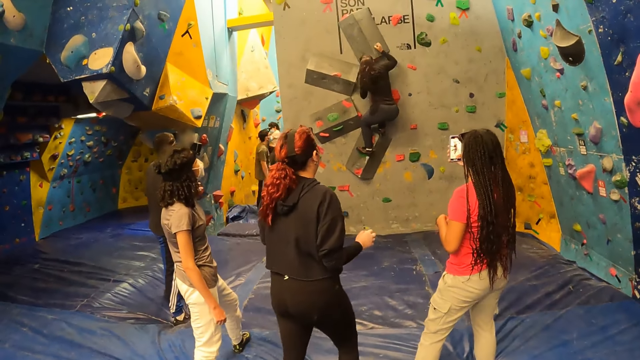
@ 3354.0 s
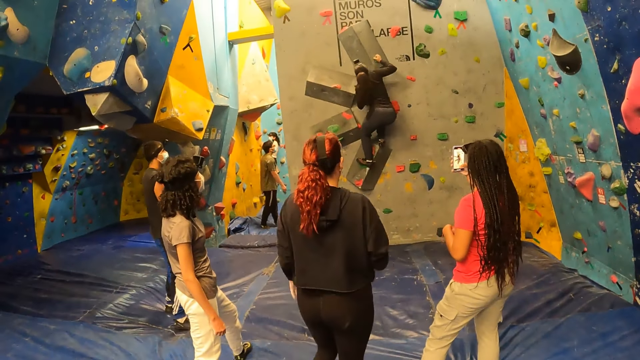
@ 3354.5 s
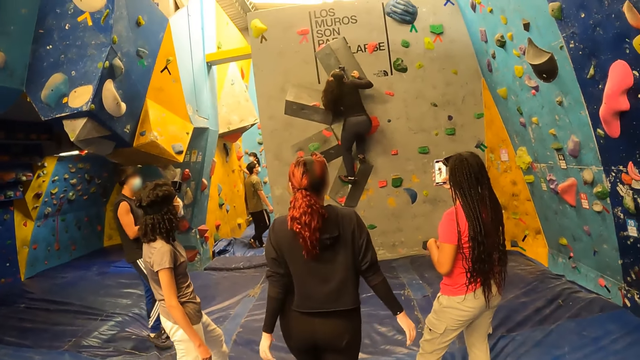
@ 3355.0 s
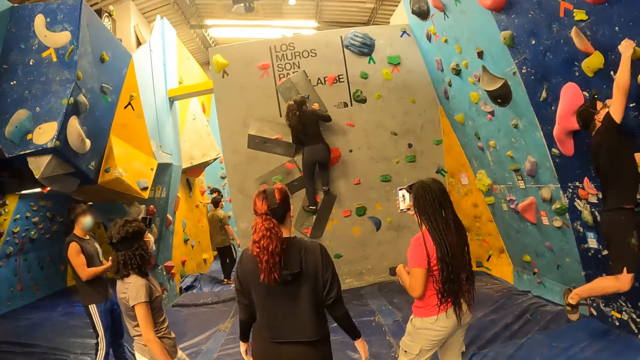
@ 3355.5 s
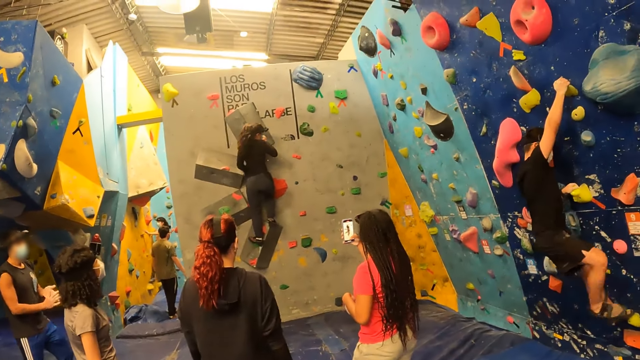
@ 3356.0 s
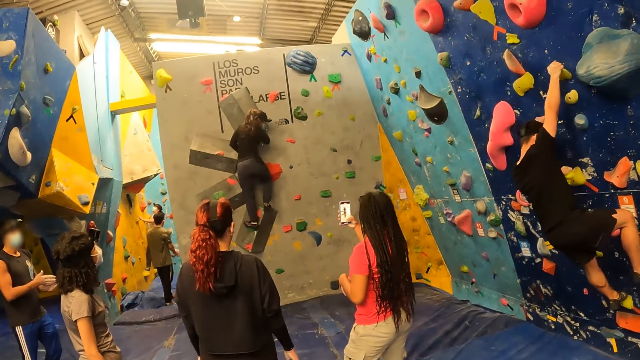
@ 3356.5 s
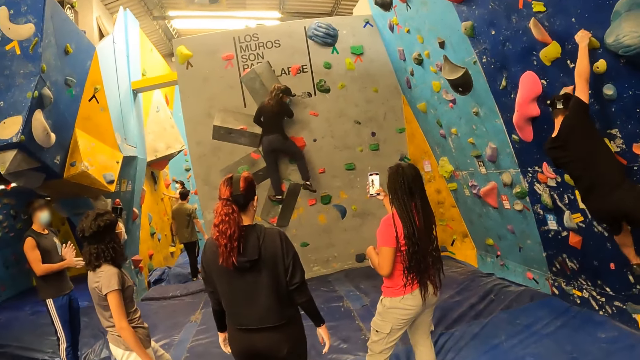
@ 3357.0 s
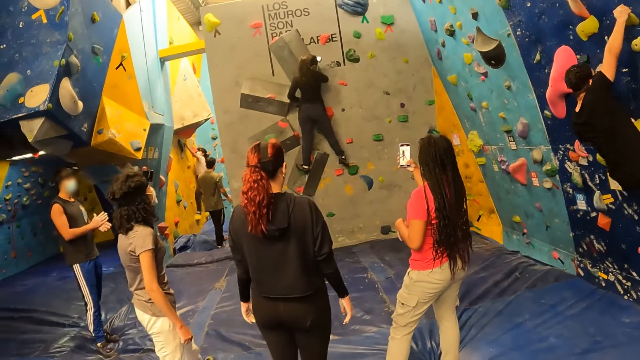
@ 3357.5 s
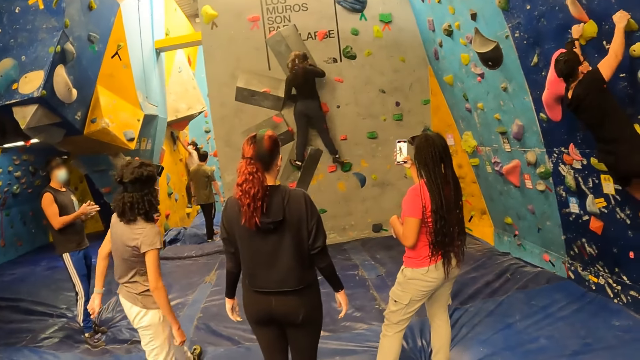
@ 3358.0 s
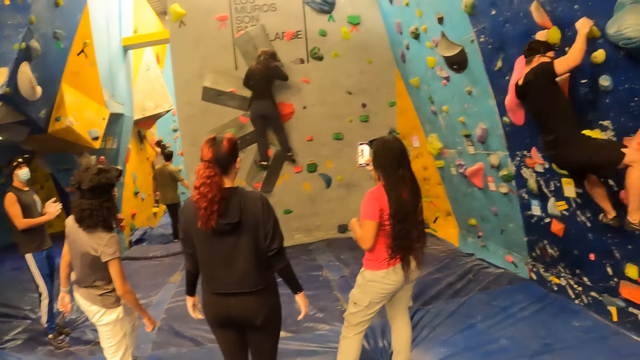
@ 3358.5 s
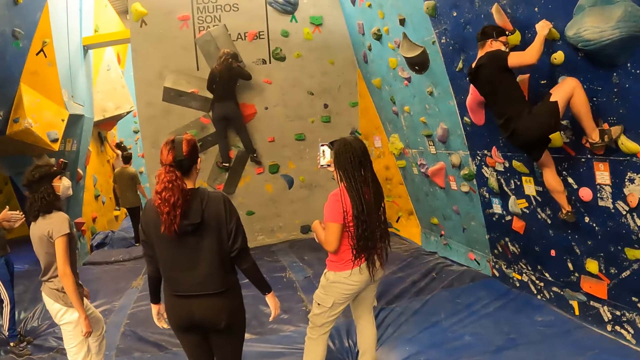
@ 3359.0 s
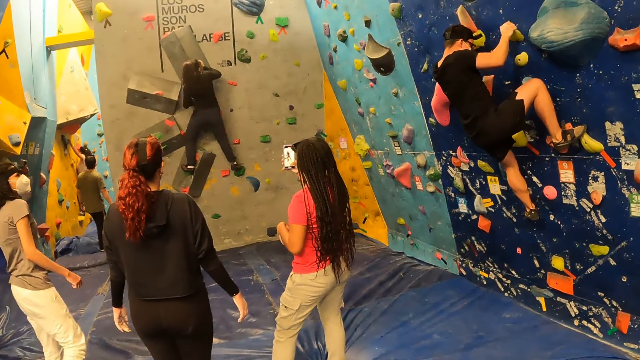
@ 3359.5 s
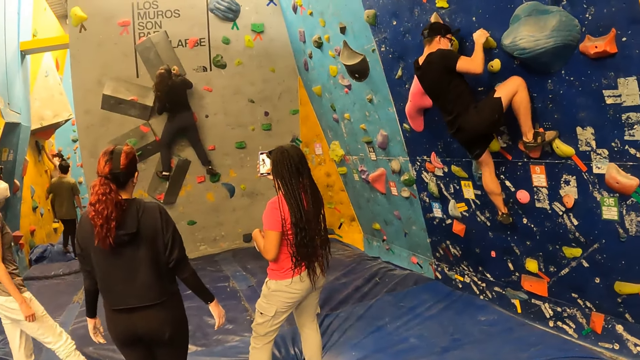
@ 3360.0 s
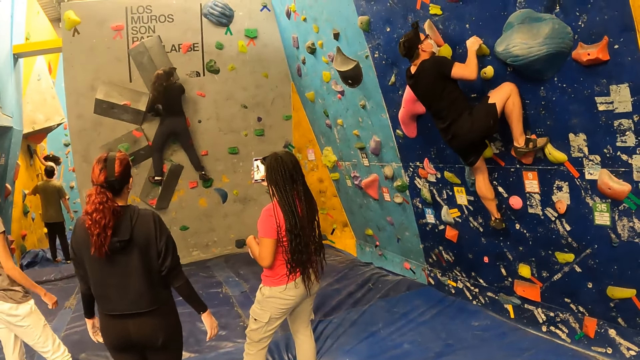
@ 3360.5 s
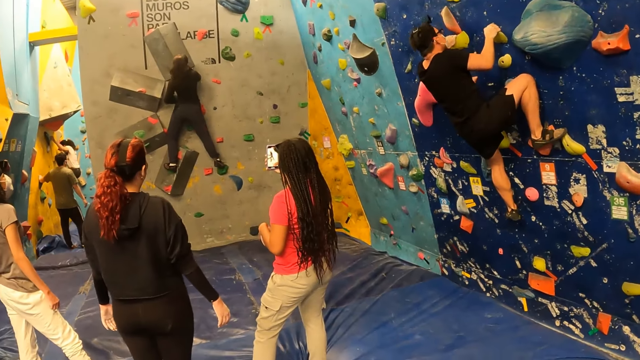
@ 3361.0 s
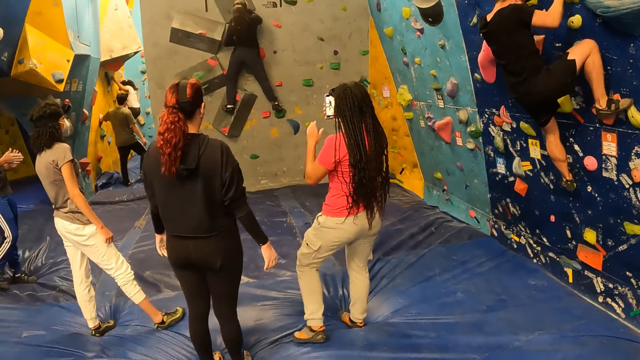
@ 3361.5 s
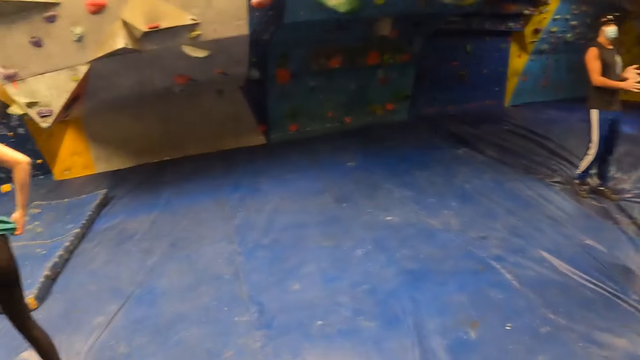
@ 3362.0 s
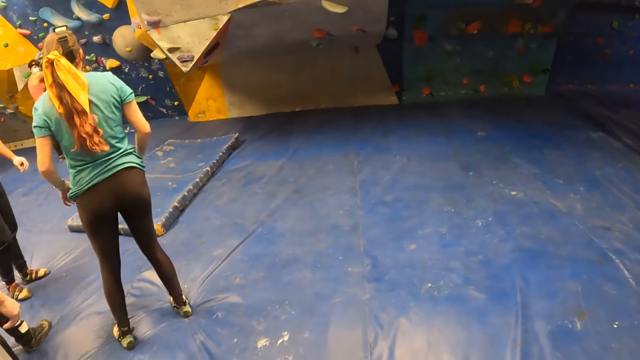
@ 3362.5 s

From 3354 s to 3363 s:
The man climbs the wall.

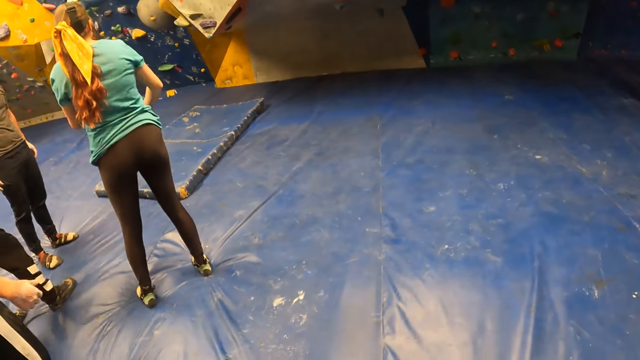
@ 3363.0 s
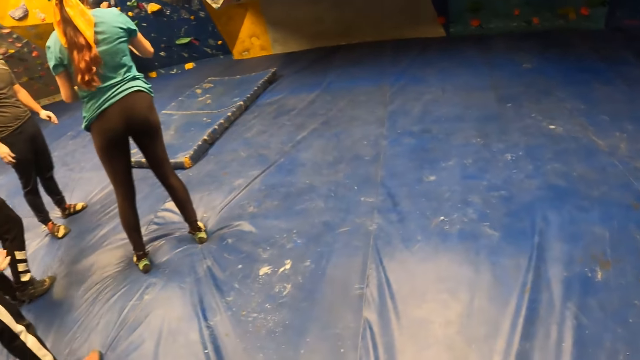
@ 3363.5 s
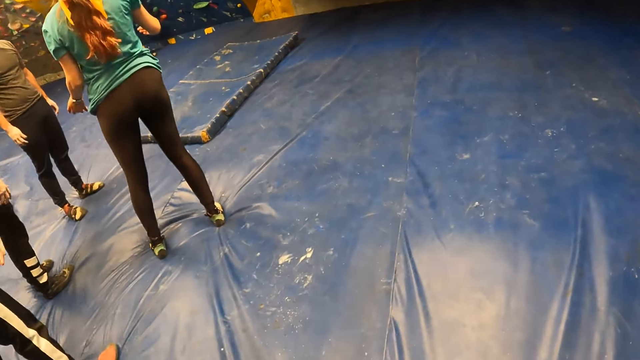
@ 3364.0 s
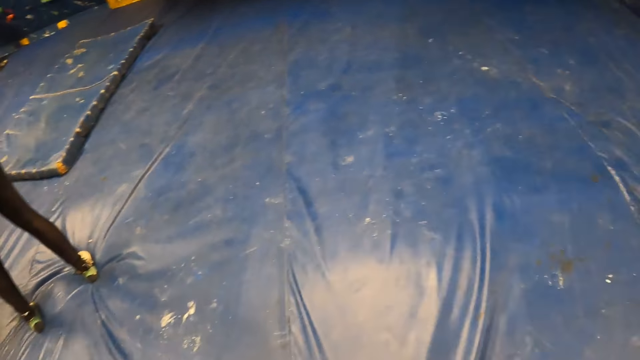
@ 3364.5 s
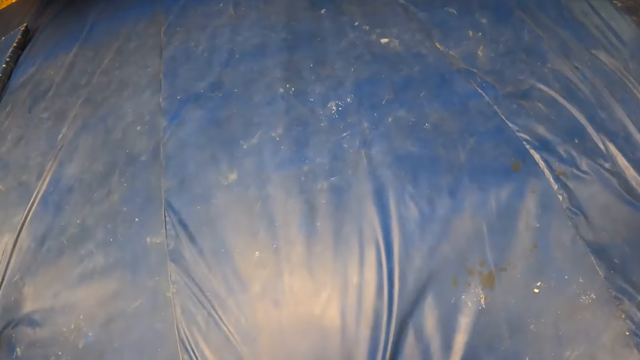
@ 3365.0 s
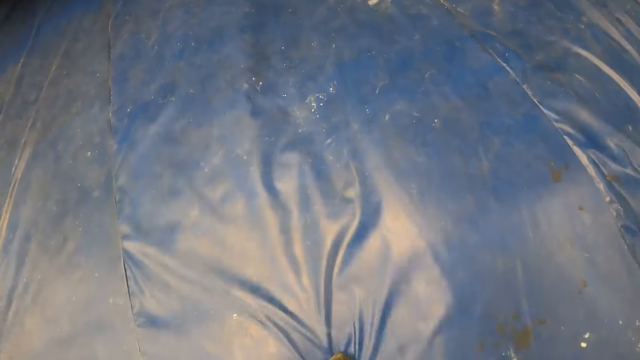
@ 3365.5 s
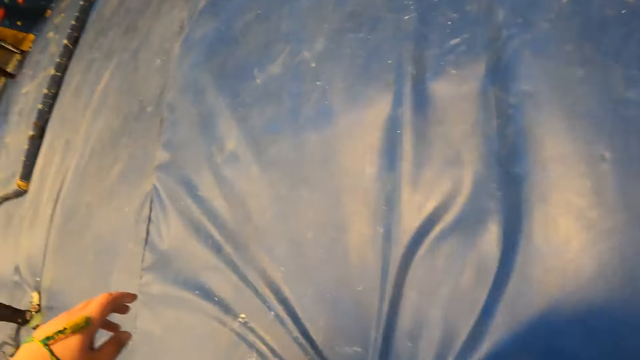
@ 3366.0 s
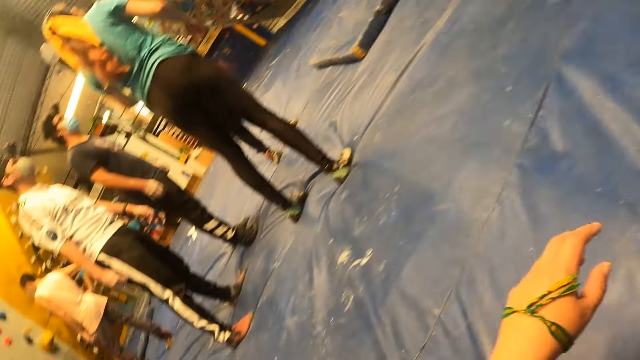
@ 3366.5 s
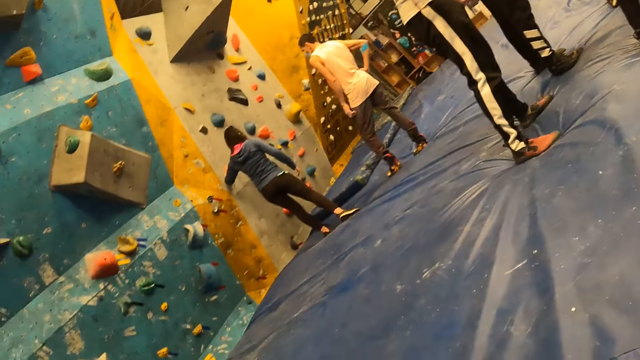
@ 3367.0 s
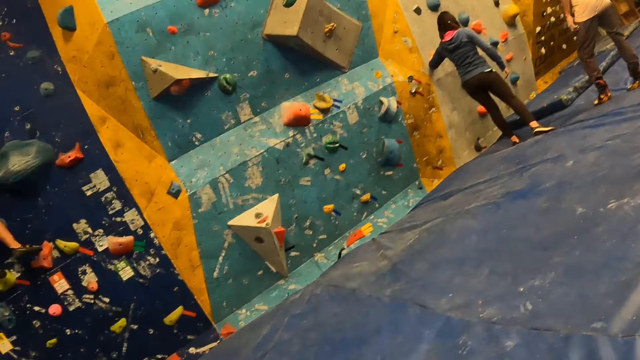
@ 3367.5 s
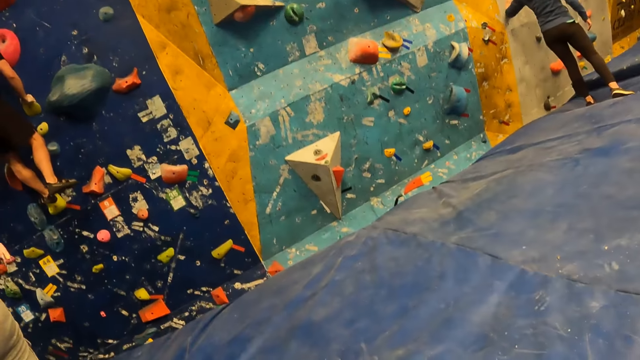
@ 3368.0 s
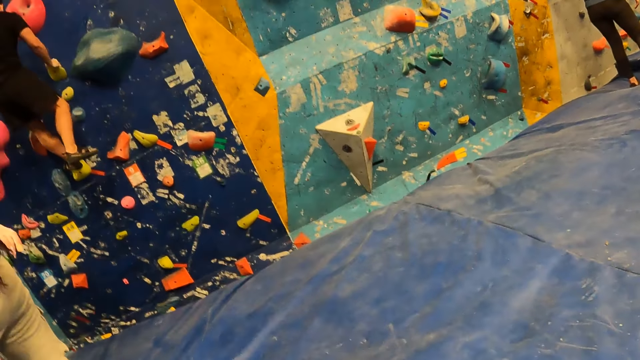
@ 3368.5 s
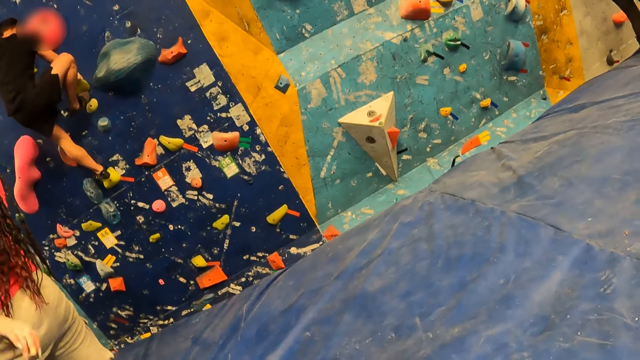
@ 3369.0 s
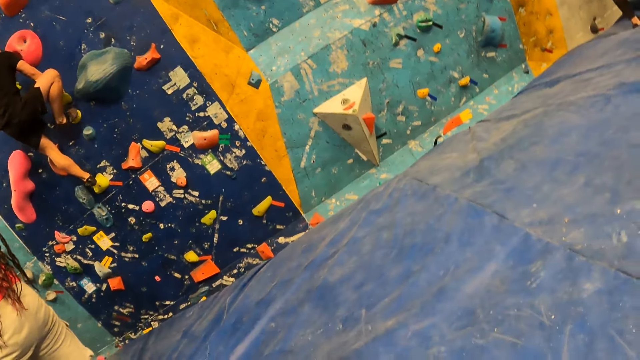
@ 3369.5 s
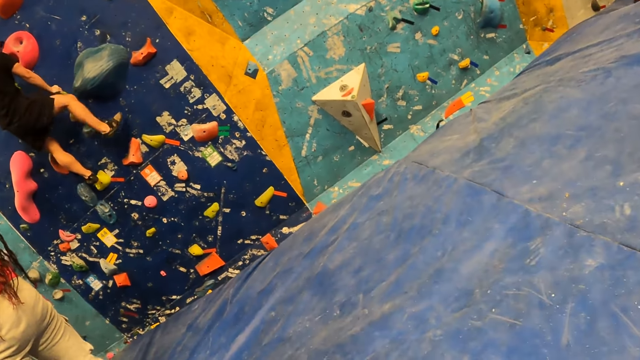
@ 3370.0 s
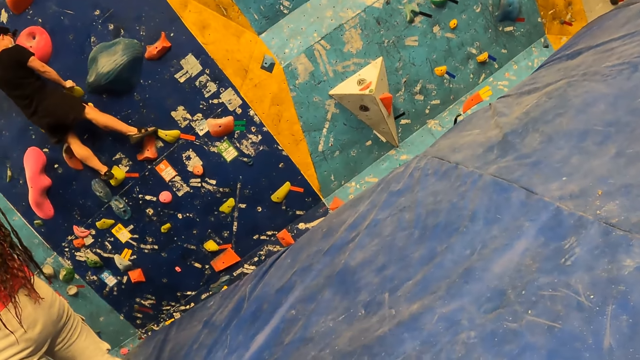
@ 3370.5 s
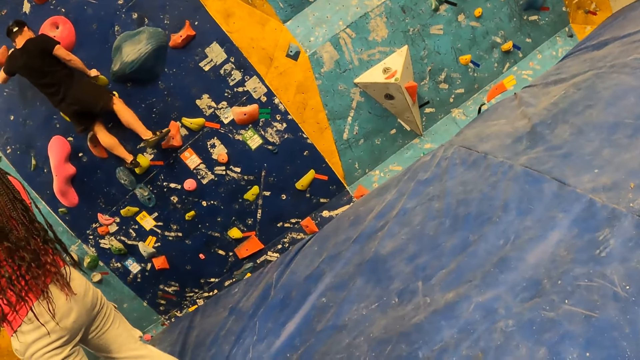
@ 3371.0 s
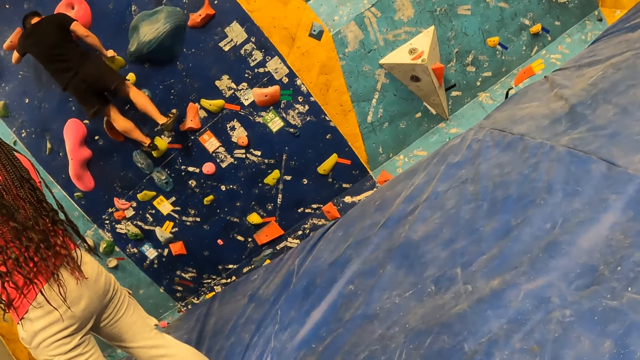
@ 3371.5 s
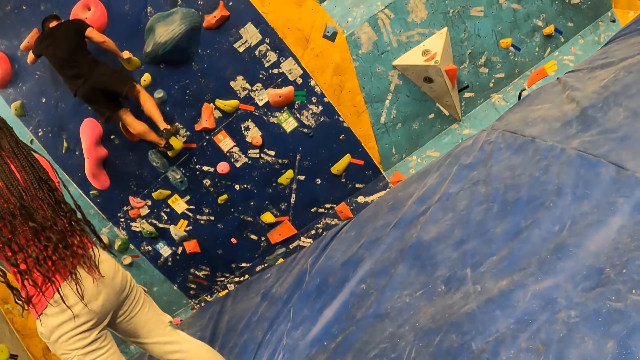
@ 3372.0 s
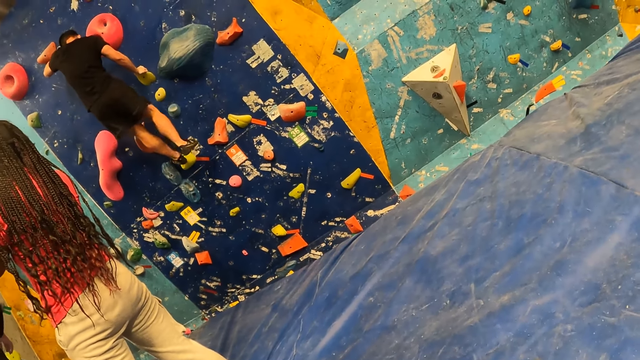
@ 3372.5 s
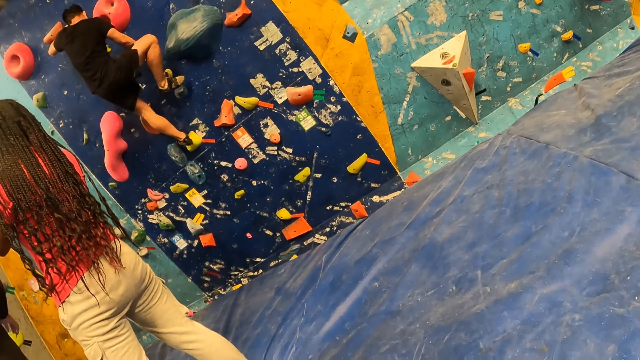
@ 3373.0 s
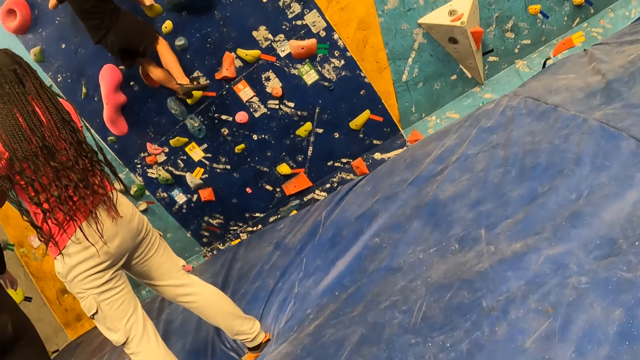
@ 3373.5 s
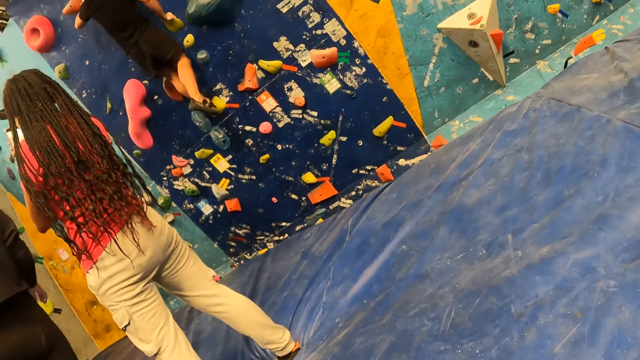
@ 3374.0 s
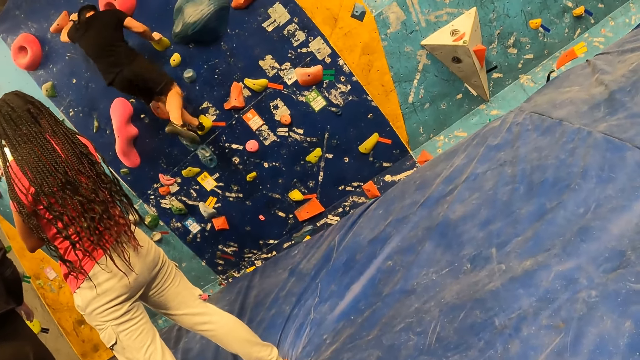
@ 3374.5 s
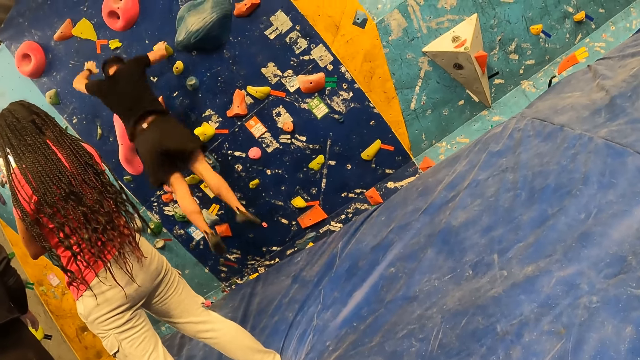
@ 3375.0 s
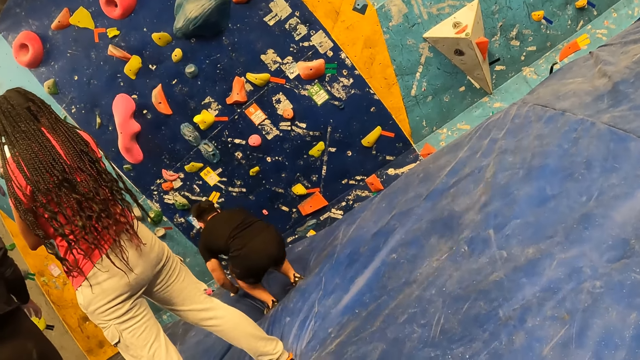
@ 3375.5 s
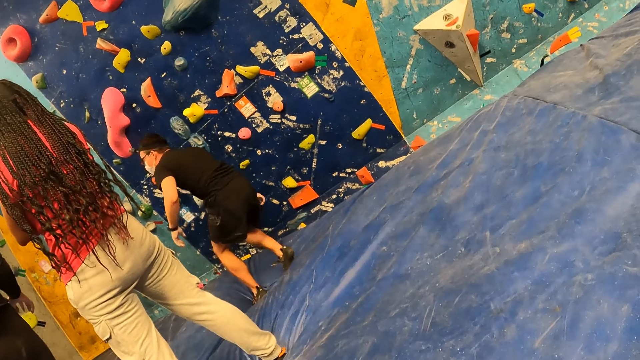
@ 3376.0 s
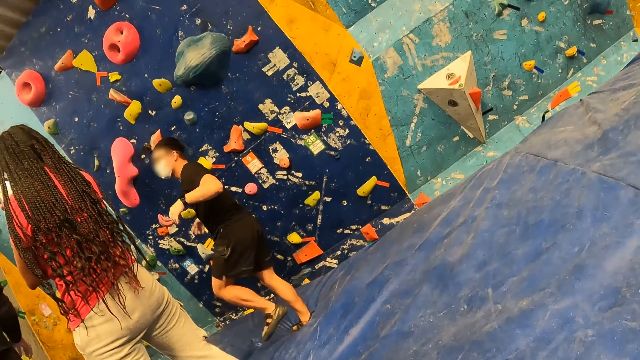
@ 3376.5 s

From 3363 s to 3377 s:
The camera wearer walks around. They sit on the floor. They look around. A man climbs down the climbing wall. The man jumps down from the wall.
